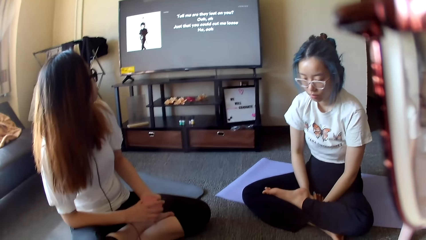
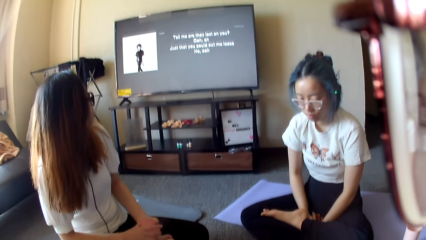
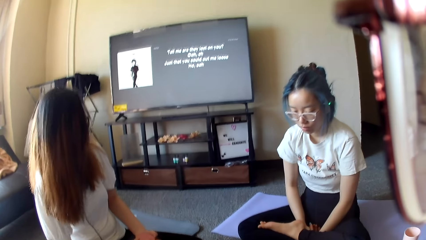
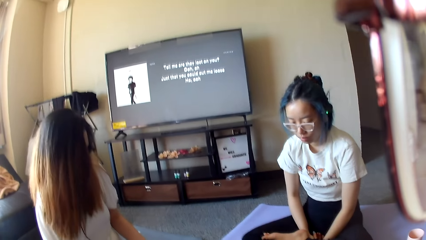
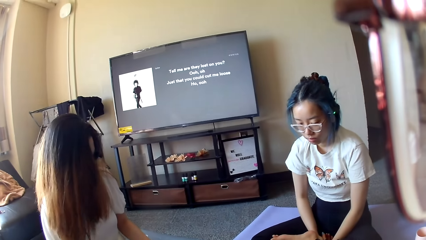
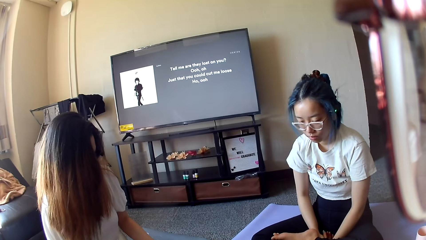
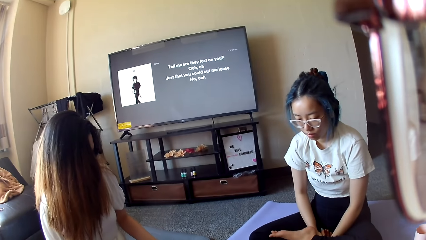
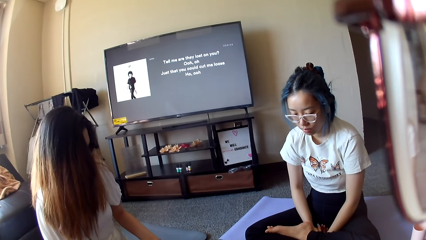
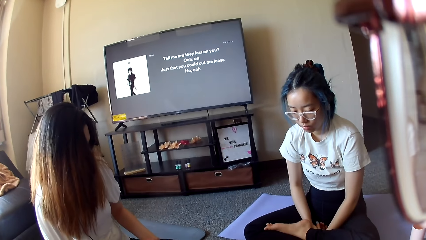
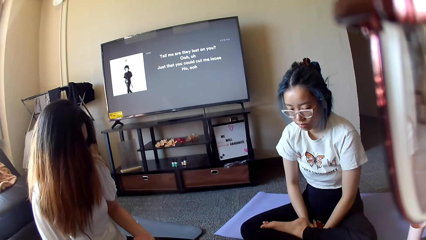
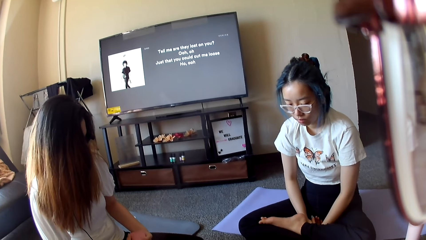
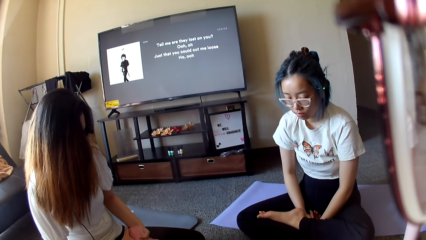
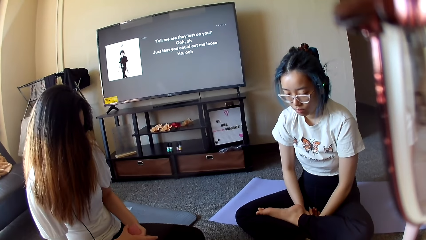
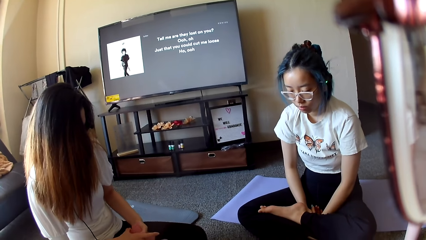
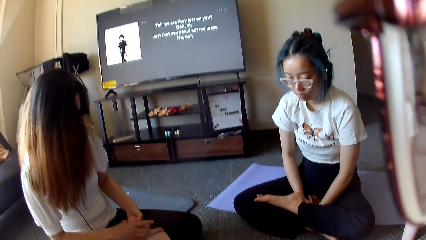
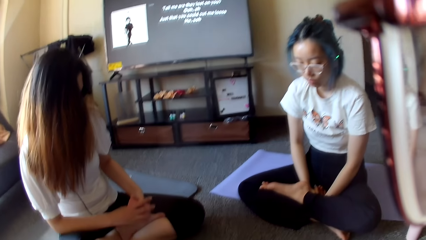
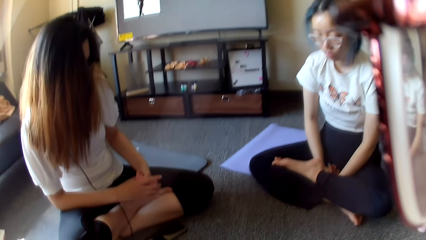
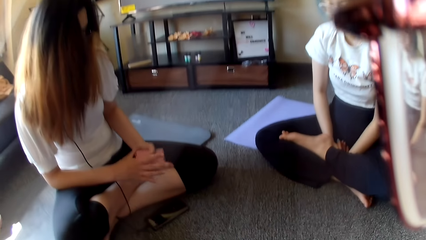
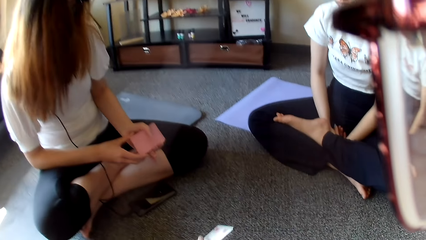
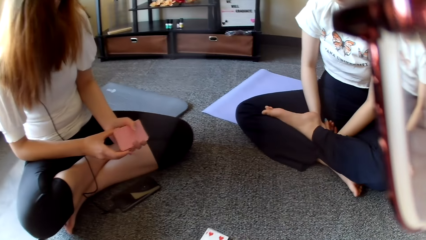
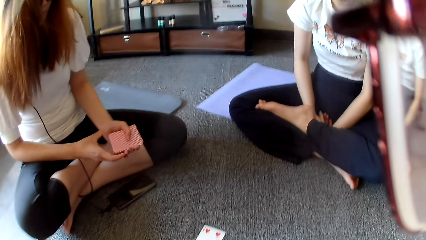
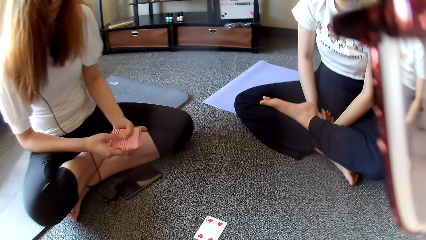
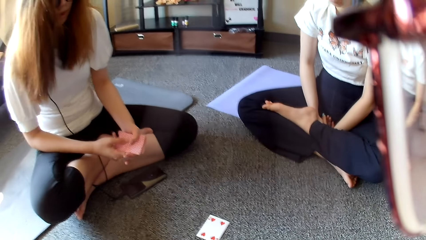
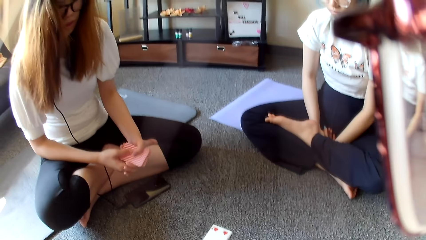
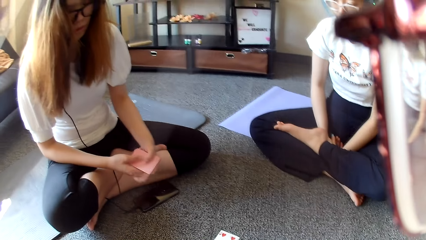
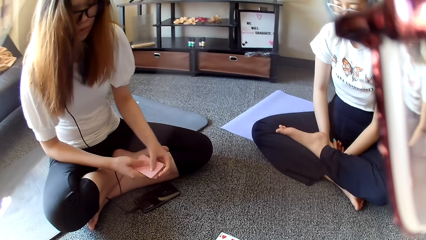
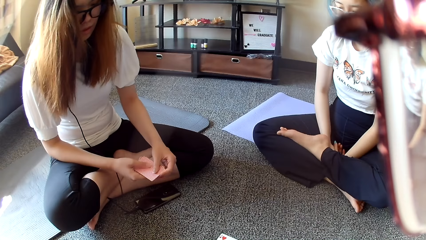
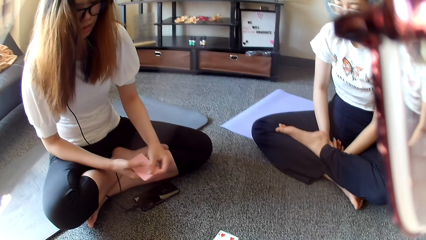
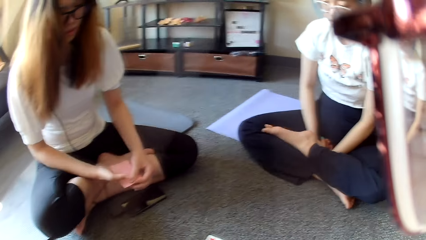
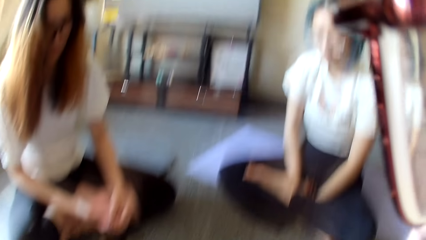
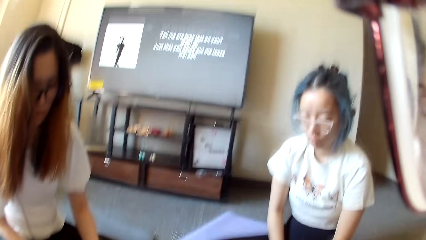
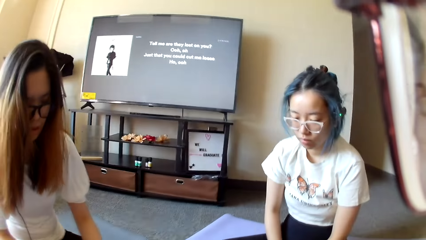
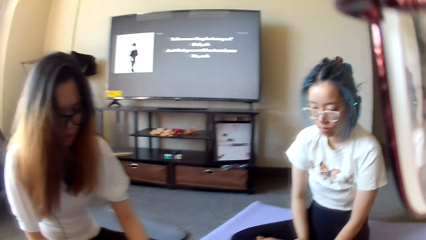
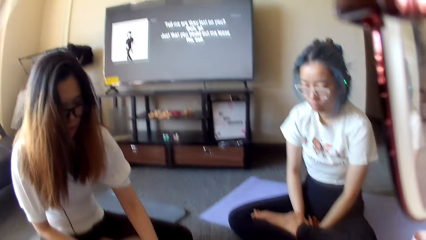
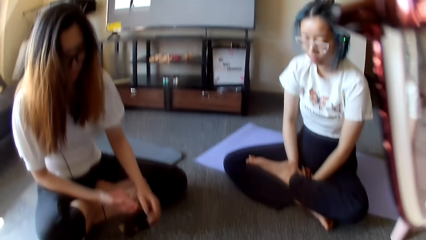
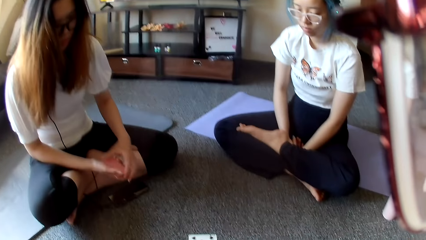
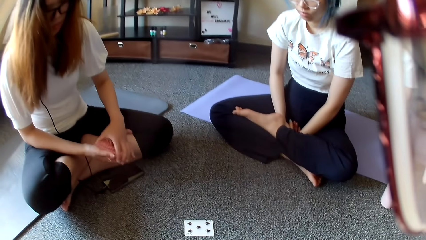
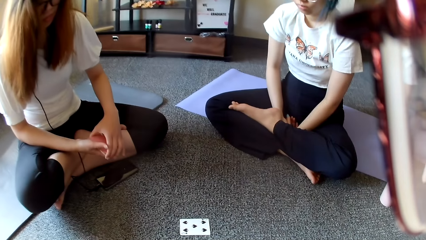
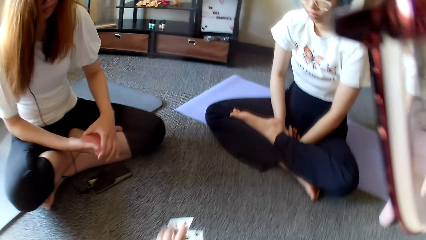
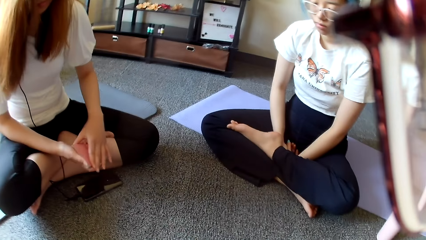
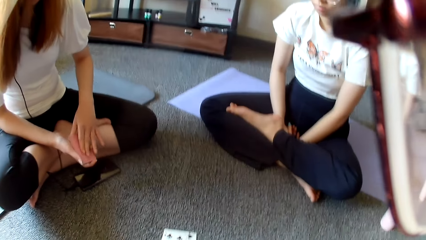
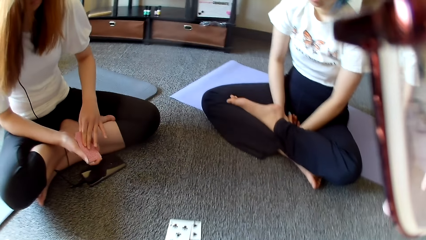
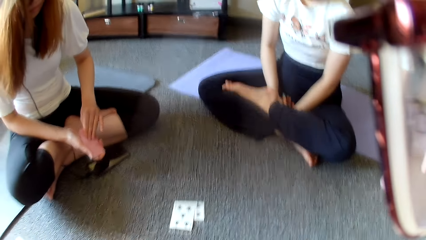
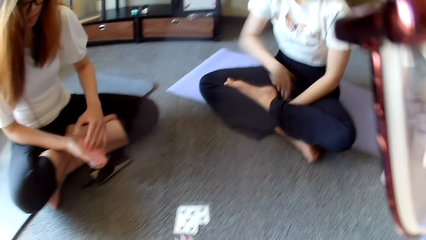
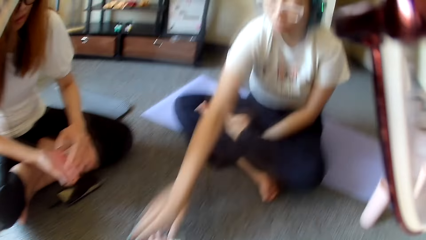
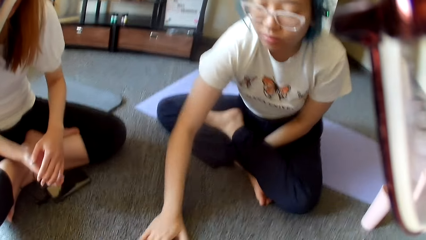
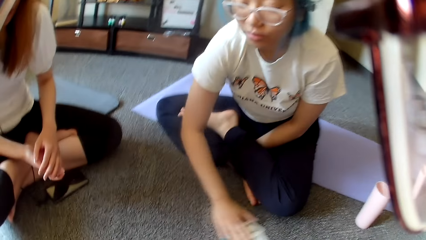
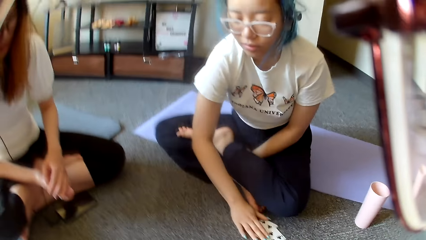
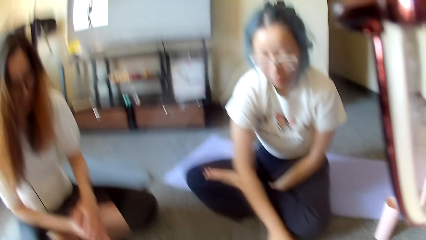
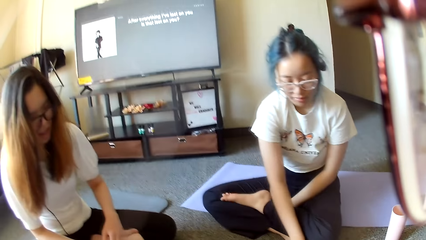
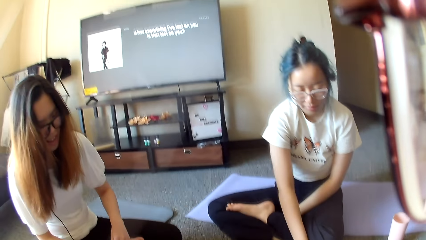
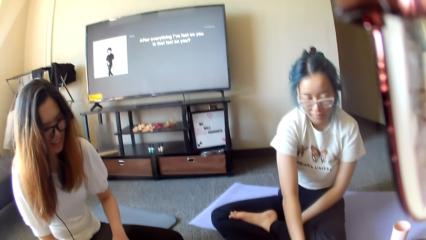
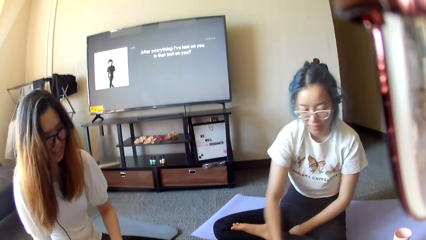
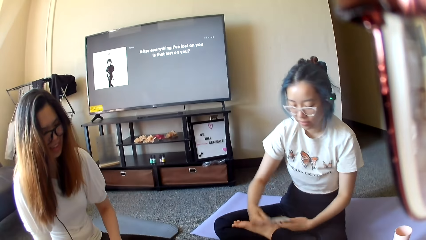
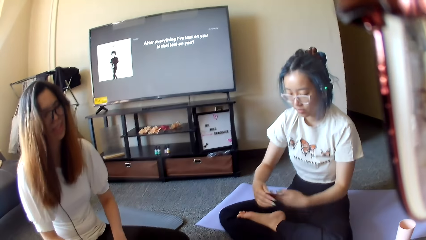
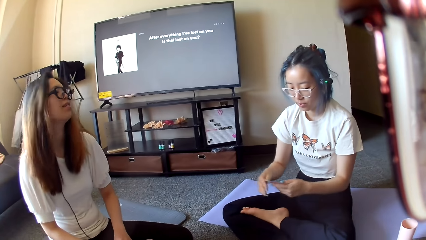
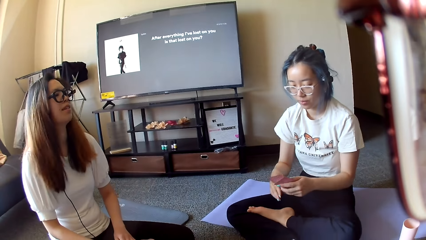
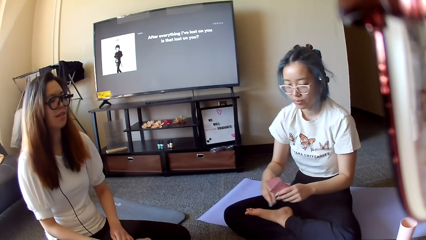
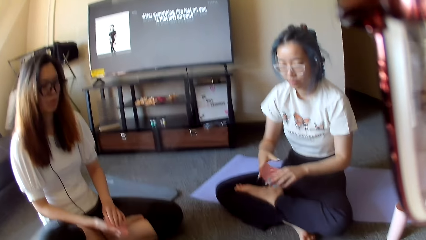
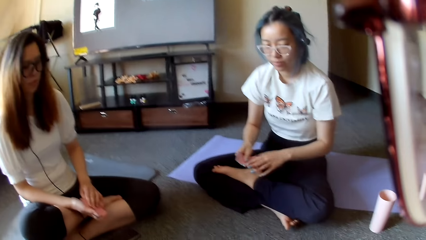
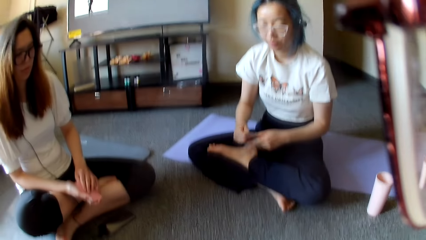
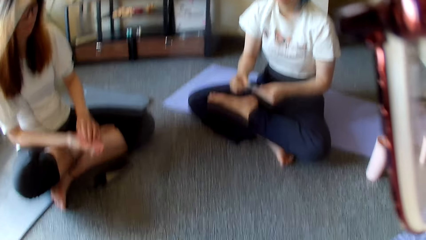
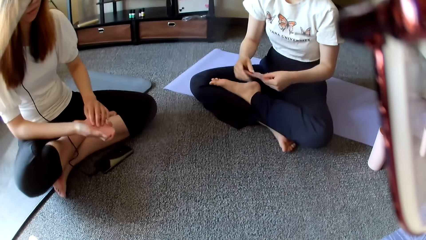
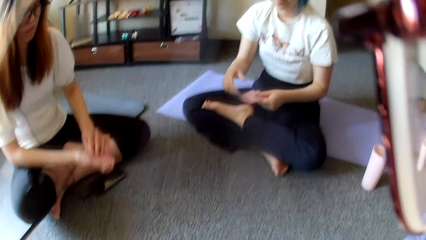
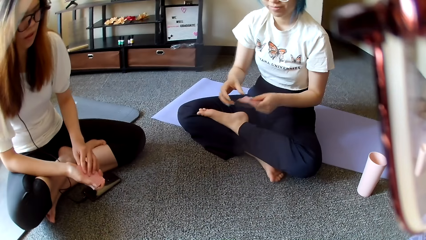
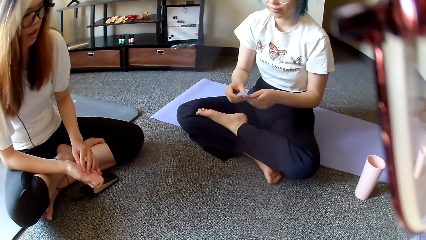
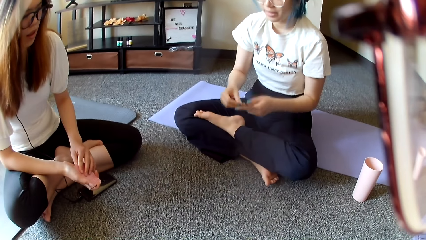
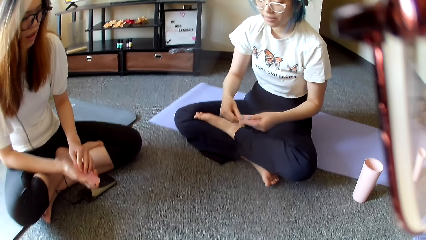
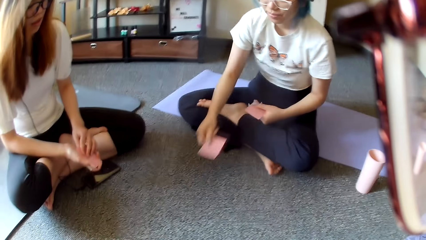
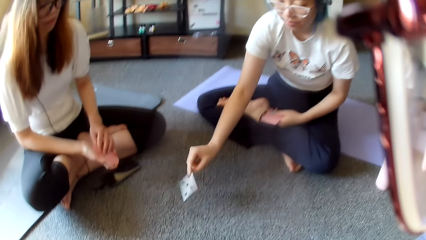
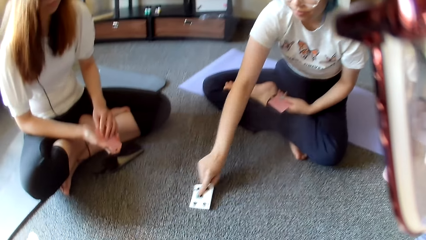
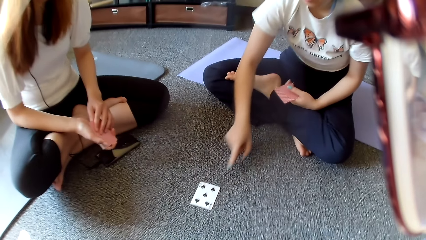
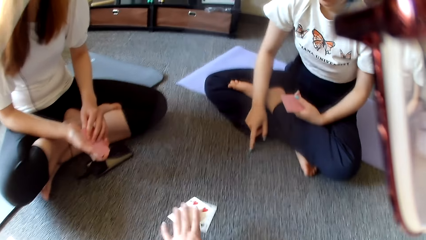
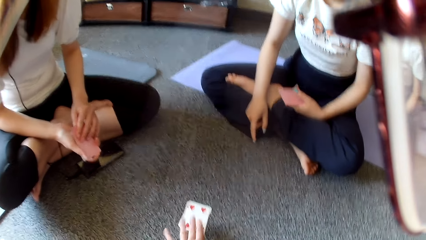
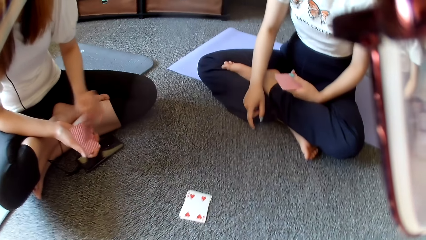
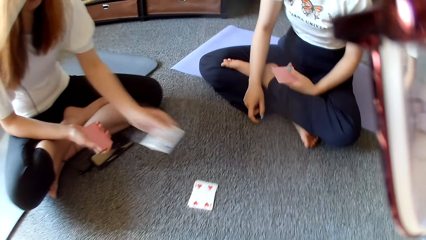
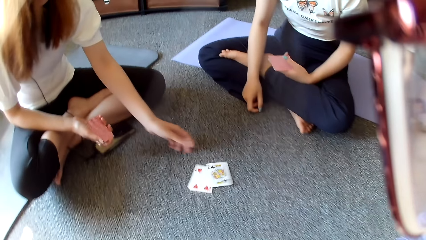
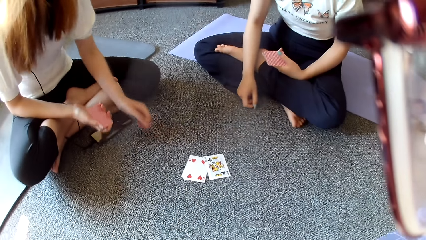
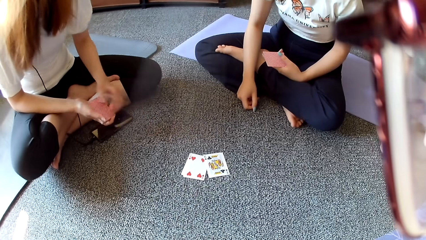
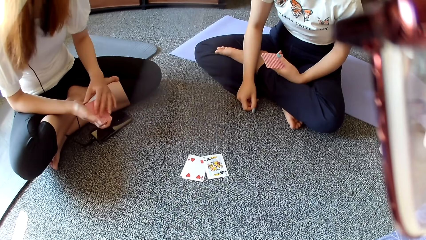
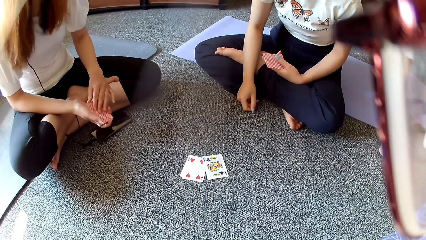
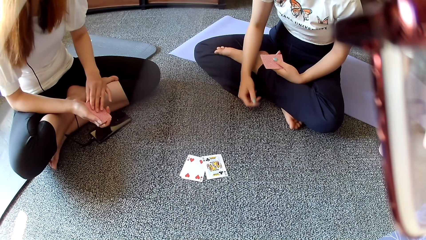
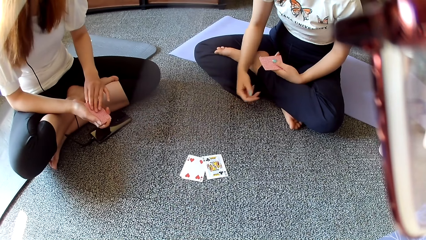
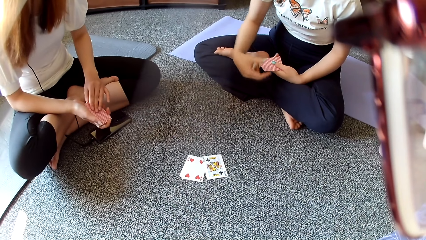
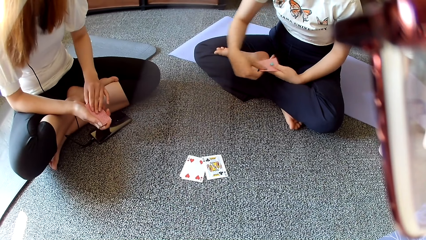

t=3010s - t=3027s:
The camera wearer looks around. A woman selects the playing cards. The camera wearer places a card on the floor and looks around. The woman plays poker. The camera wearer plays poker. Another woman collects the cards on the floor, shuffles the cards, plays poker and places a card on the floor. The camera wearer plays poker and places a card on the floor. The first woman plays poker and places a card on the floor.
